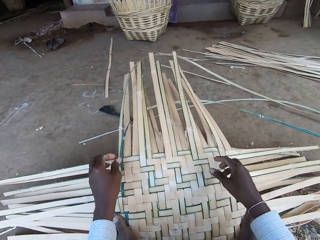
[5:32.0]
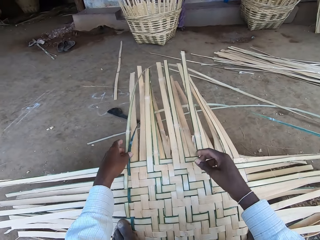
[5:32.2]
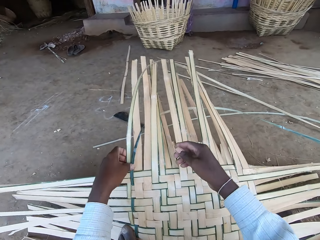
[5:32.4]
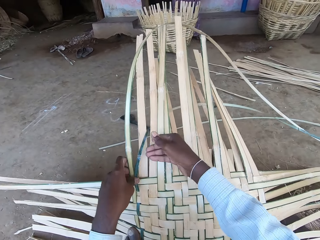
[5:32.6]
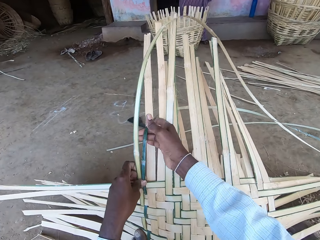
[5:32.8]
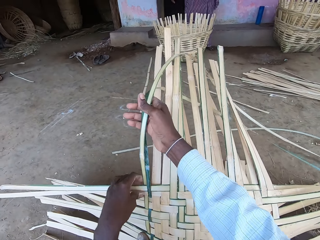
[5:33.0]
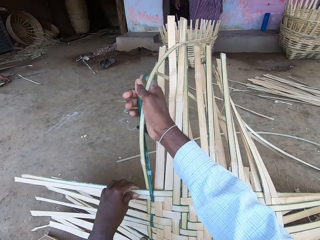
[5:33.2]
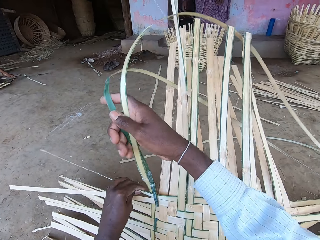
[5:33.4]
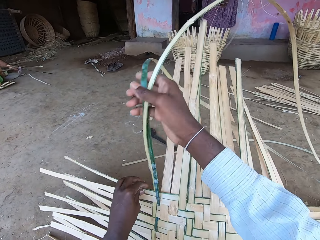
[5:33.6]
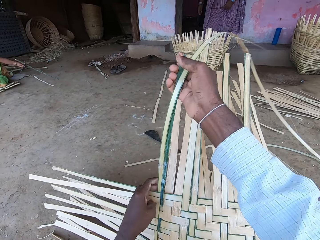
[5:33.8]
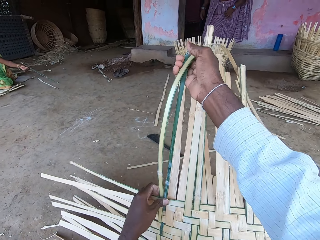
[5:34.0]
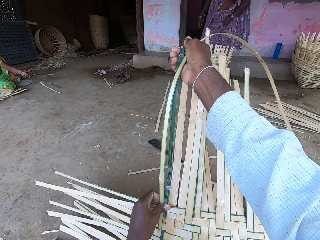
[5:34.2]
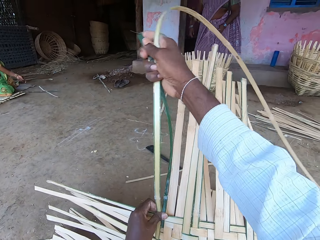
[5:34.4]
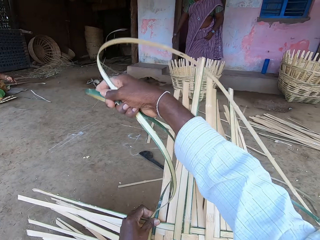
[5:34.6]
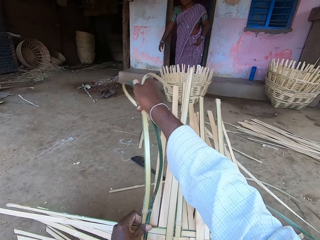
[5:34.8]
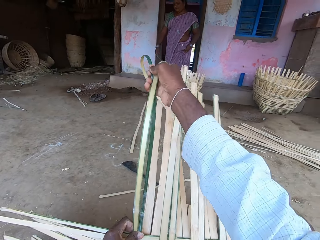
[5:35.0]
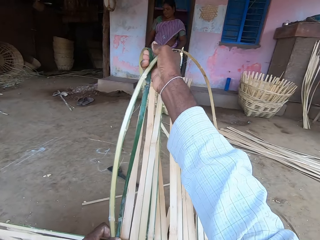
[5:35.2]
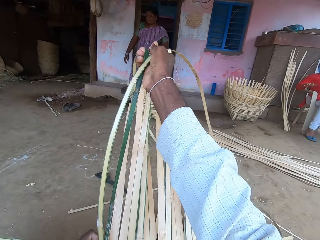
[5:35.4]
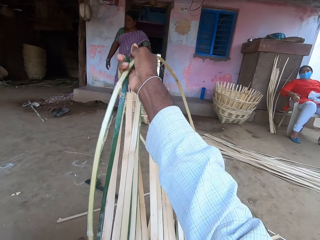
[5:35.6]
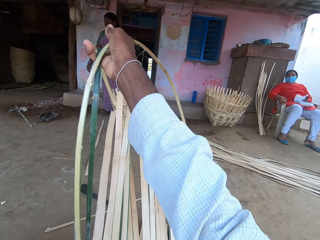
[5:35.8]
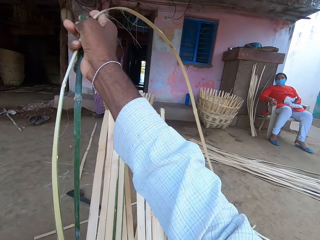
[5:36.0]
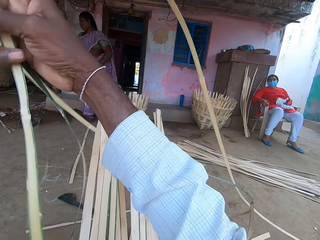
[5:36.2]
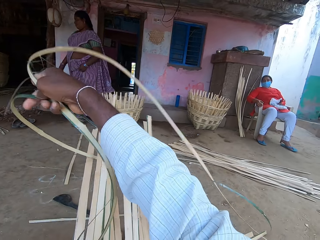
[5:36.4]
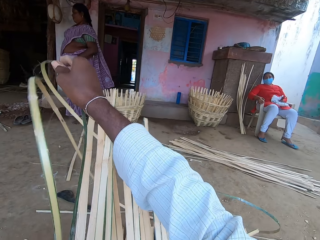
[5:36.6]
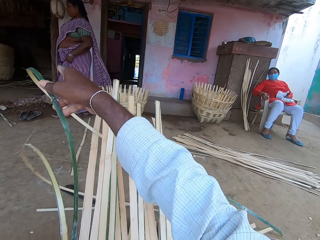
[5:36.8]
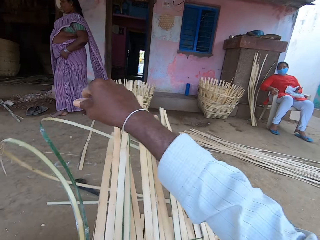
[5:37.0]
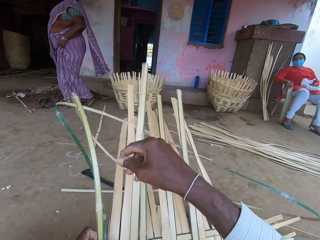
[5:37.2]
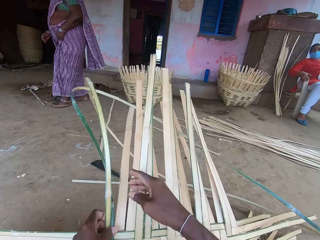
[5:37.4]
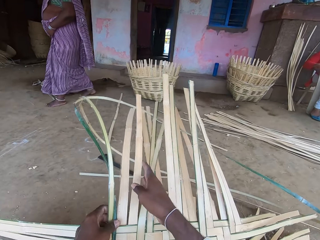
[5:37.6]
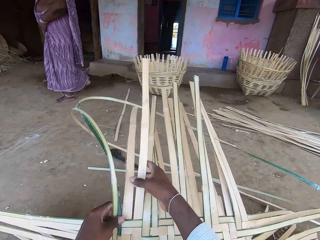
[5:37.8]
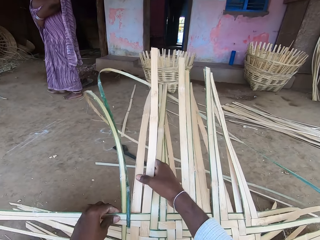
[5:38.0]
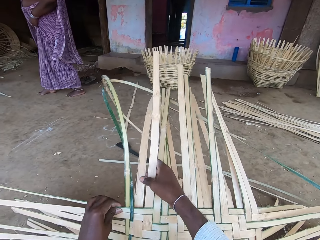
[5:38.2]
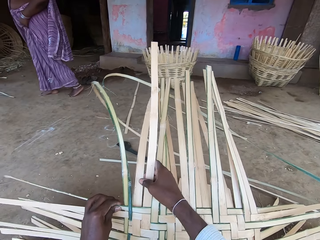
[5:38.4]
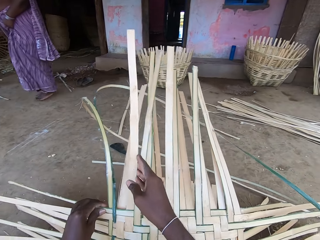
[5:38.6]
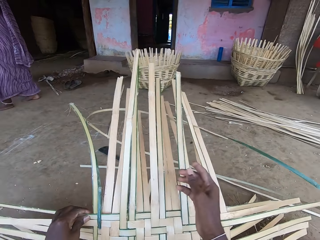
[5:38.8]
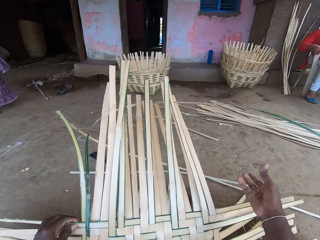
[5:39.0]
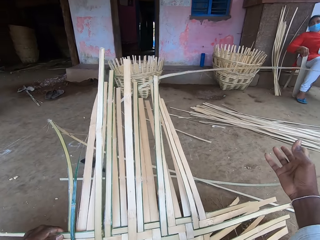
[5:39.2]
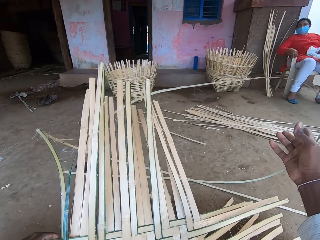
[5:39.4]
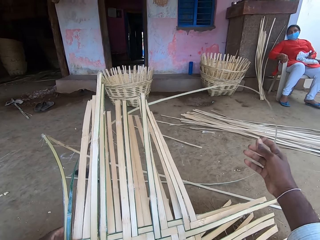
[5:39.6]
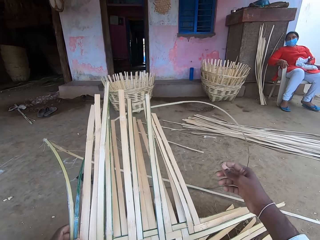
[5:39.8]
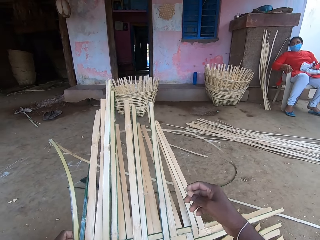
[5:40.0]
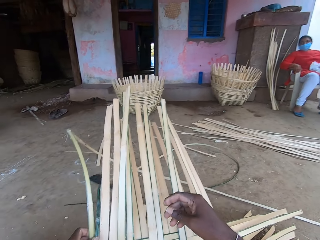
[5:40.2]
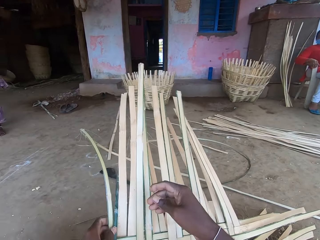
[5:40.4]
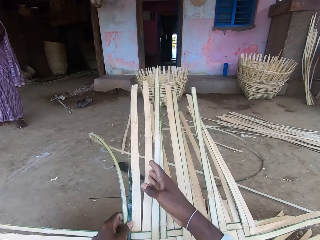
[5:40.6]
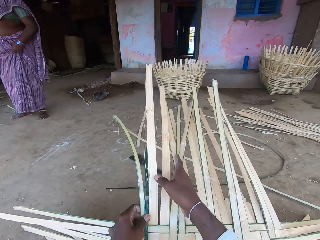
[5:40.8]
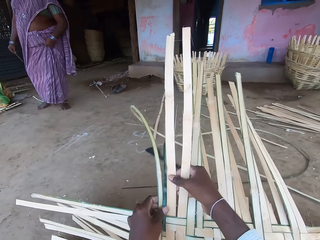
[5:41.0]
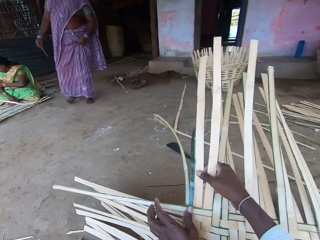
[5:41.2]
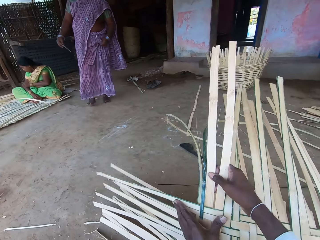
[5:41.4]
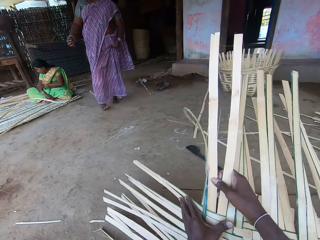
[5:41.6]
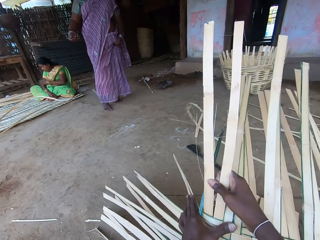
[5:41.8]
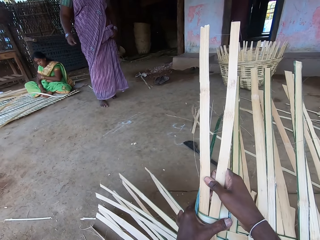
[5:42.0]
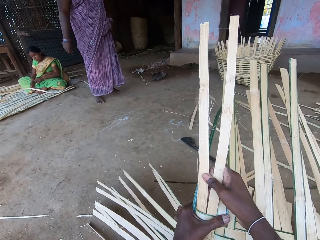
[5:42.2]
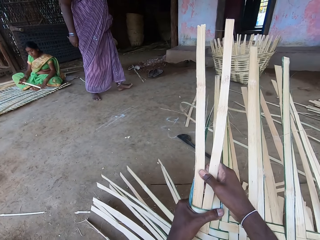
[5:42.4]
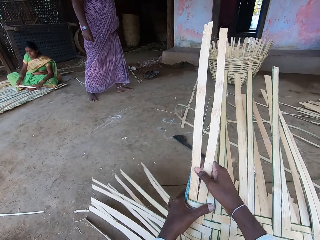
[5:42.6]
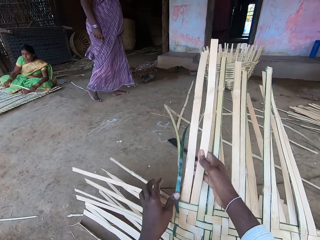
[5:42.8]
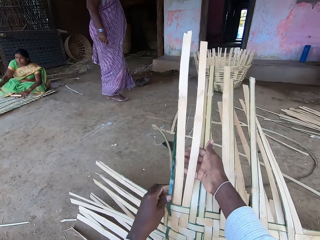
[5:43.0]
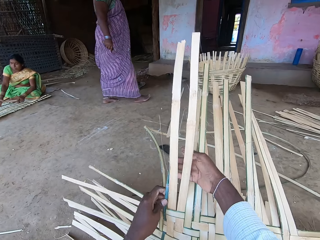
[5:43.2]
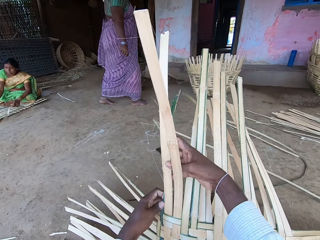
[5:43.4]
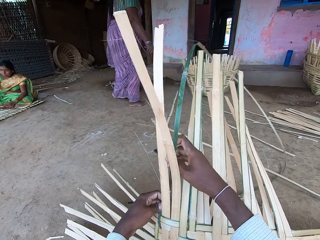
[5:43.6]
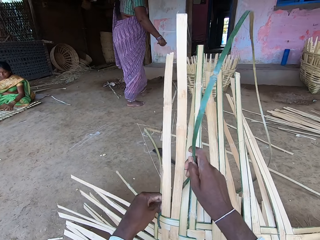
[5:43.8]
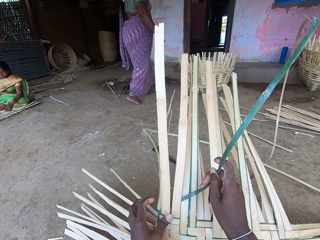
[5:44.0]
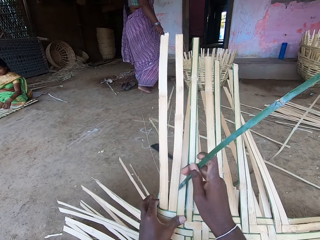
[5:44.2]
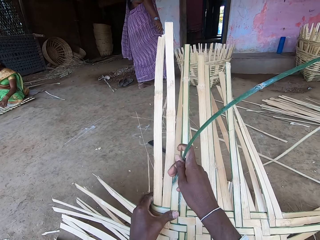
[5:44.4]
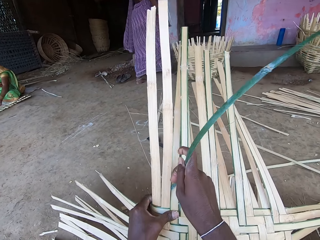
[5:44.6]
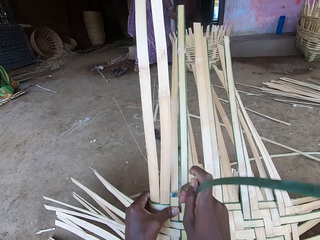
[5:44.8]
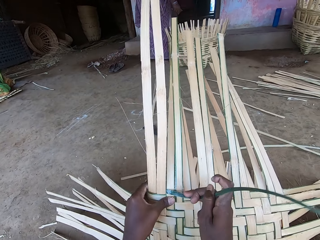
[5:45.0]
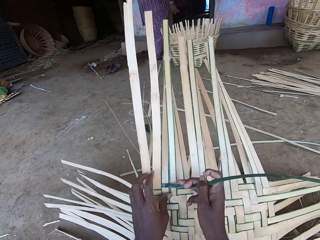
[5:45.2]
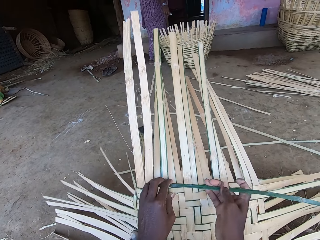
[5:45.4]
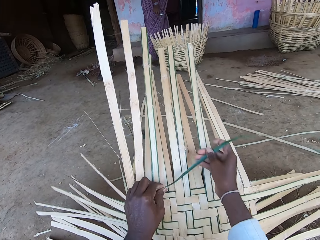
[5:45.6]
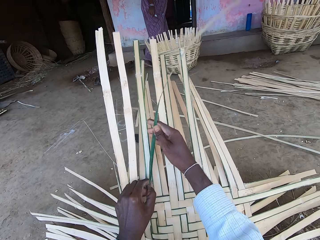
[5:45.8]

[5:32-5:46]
The camera wearer weaves the basket with both hands. A woman picks a bamboo strip from the ground with her left hand. The camera wearer speaks with gestures. They weave with reeds. The woman weaves the basket with both hands.

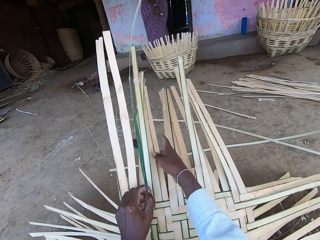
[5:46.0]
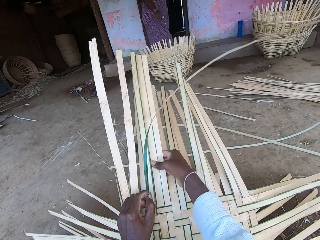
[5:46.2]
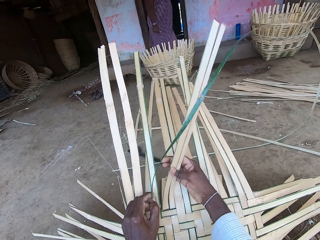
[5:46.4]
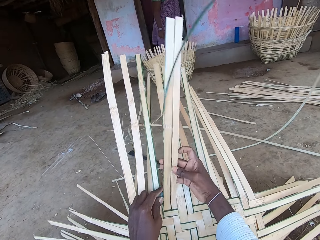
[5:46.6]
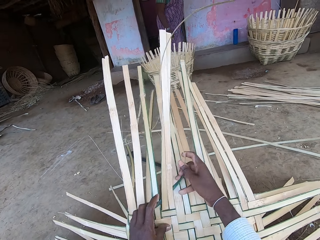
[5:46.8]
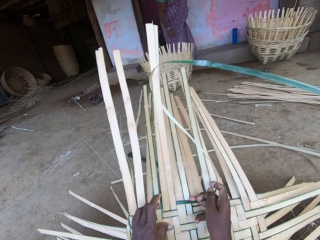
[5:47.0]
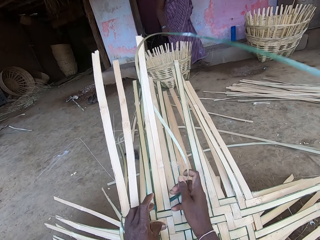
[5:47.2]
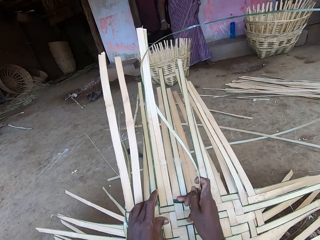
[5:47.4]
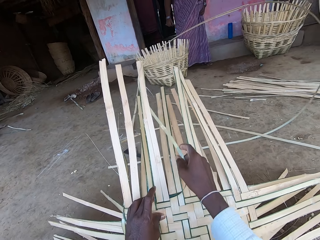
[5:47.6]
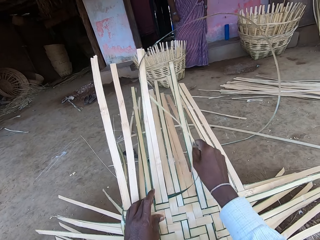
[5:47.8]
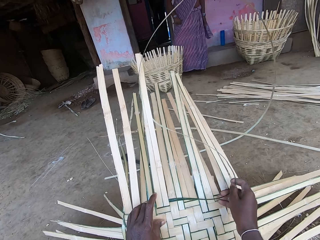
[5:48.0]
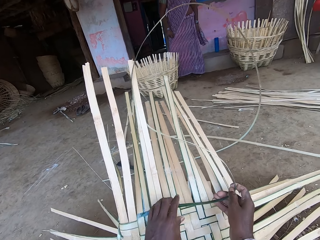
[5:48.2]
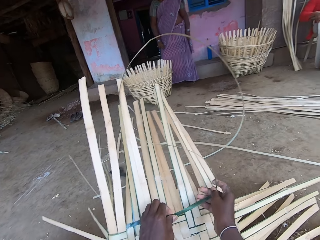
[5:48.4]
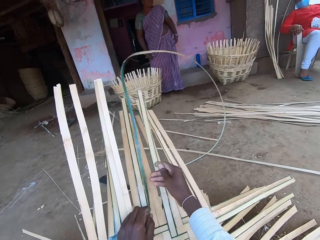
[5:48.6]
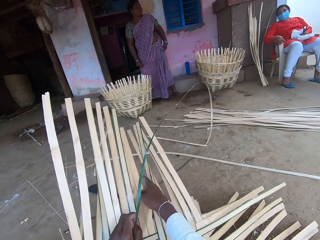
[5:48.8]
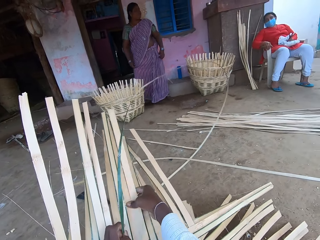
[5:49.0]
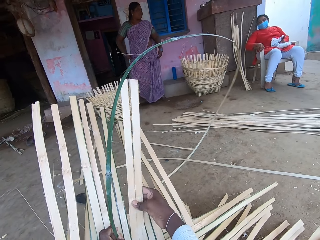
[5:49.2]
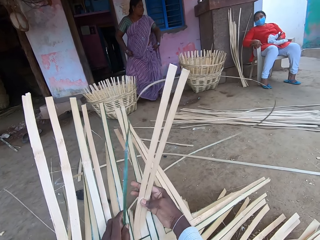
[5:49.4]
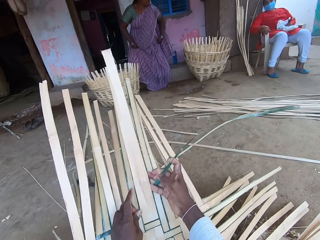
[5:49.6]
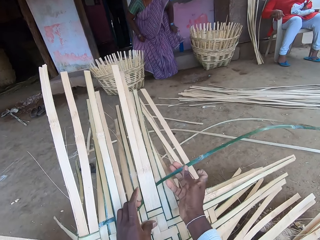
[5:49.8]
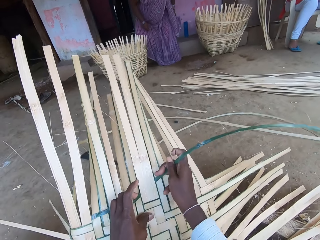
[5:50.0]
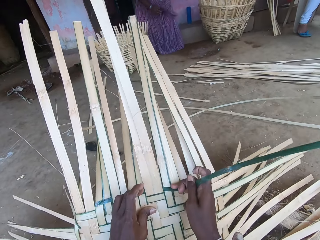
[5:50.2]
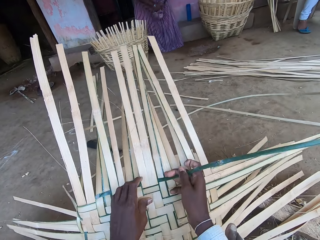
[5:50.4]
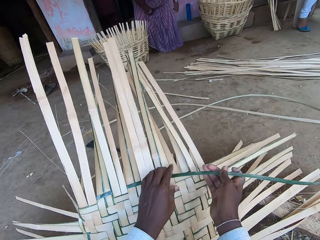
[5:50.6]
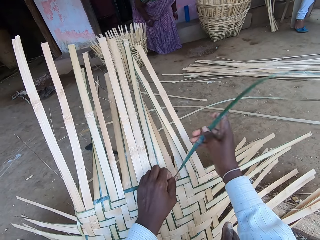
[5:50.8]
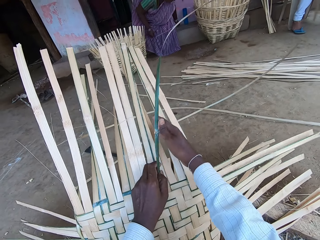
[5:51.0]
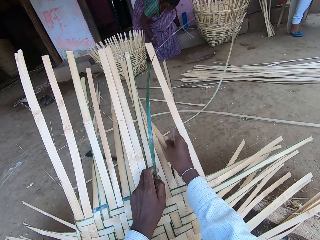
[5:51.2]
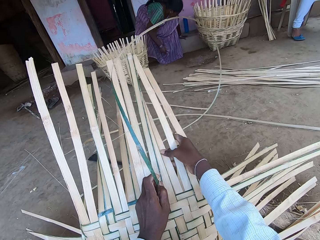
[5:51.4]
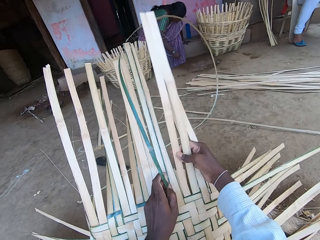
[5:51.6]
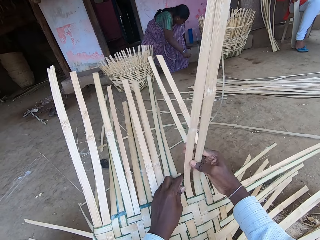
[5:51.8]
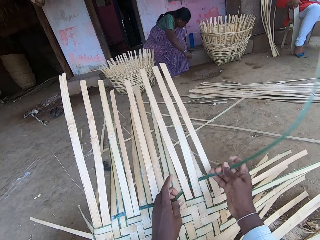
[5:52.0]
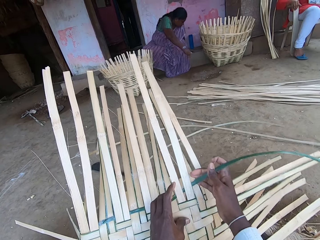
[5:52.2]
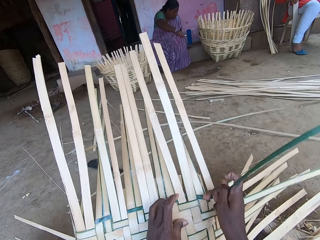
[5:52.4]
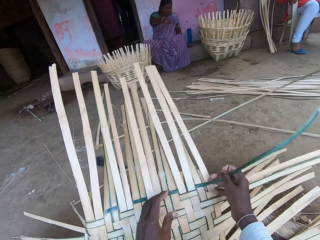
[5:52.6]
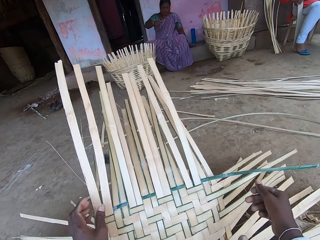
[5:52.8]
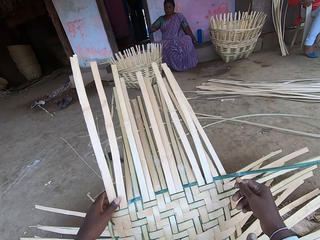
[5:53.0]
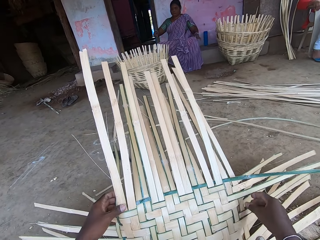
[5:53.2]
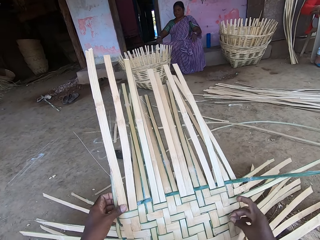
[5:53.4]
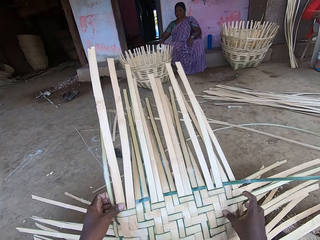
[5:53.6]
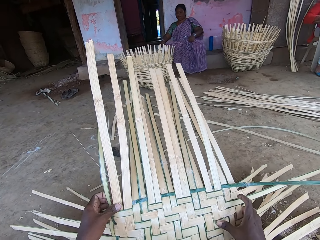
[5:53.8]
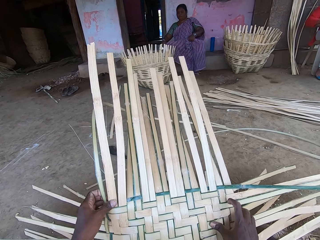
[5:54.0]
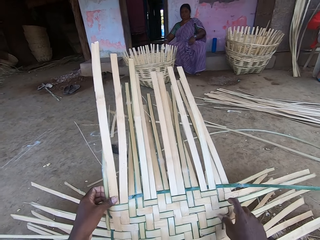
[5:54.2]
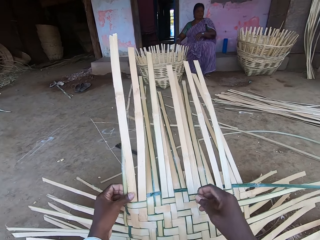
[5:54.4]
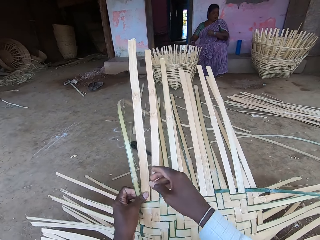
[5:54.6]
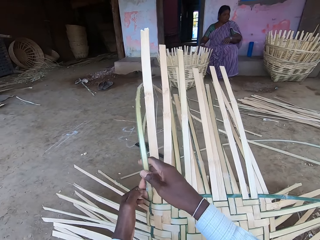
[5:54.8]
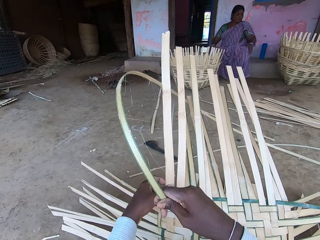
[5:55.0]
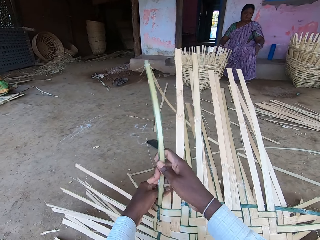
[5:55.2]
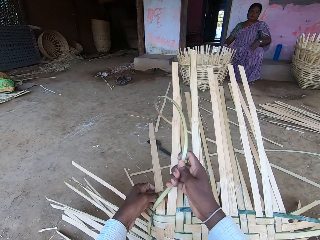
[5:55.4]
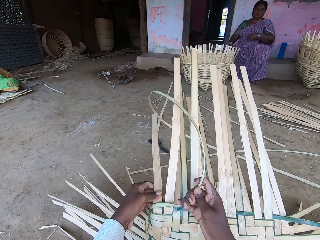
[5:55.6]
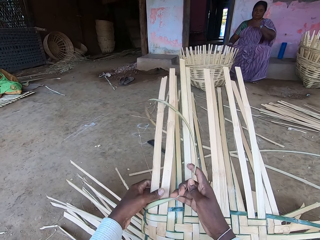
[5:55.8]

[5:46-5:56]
The woman adjusts her wrapper with both hands. She sits on the pavement and puts her left hand on the pavement.
